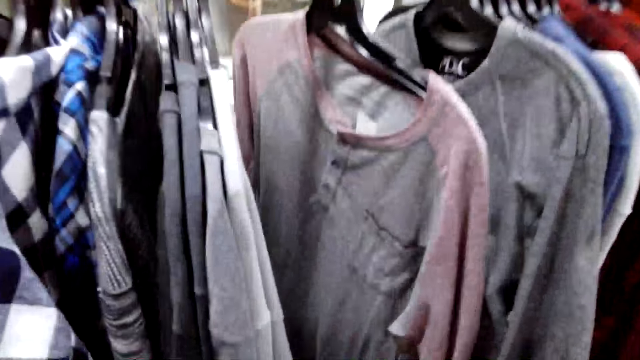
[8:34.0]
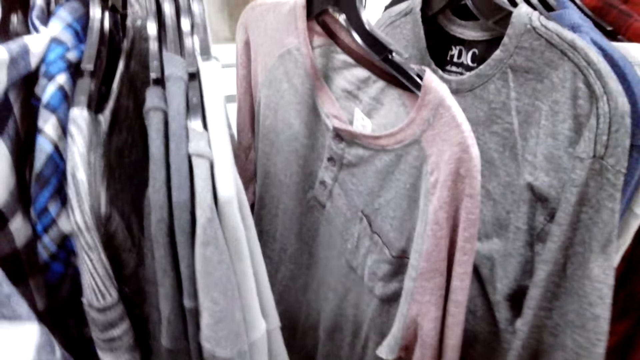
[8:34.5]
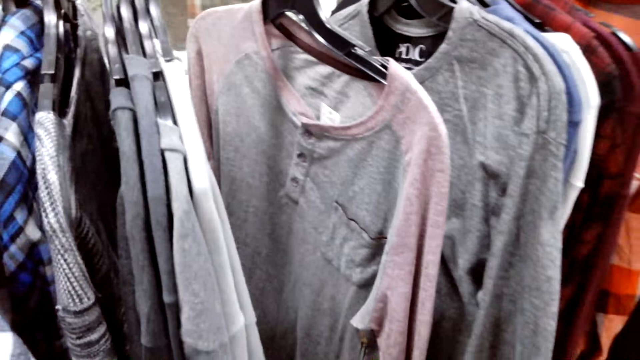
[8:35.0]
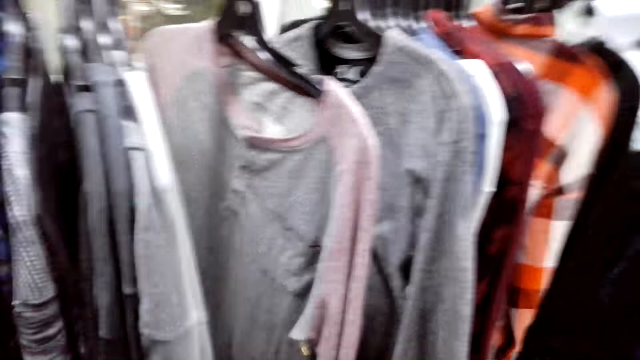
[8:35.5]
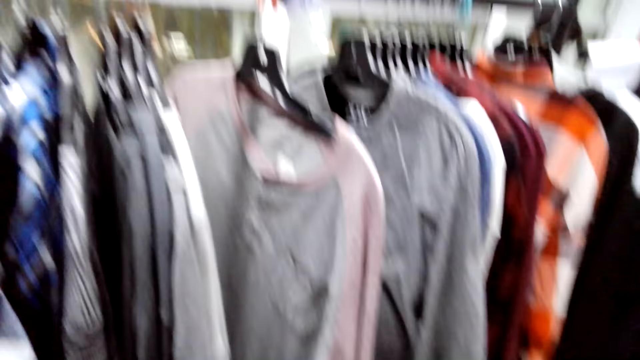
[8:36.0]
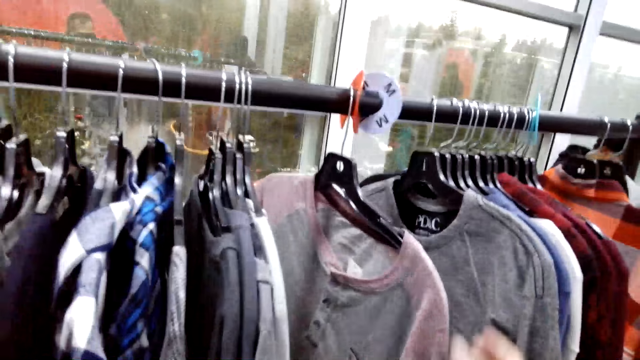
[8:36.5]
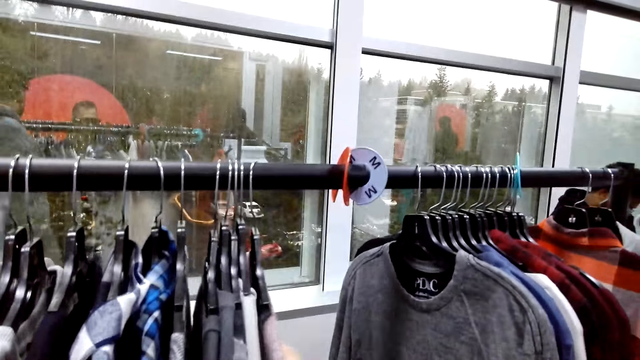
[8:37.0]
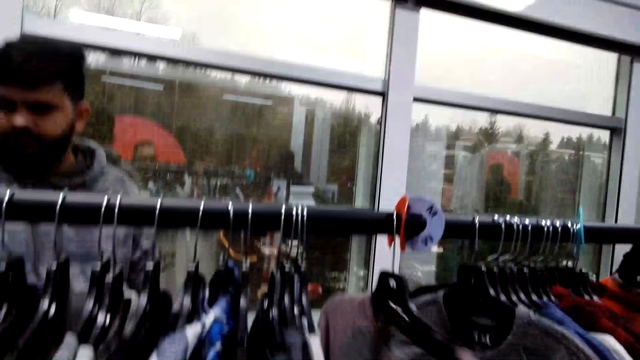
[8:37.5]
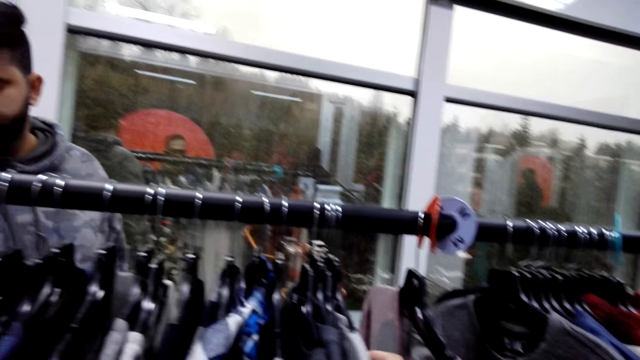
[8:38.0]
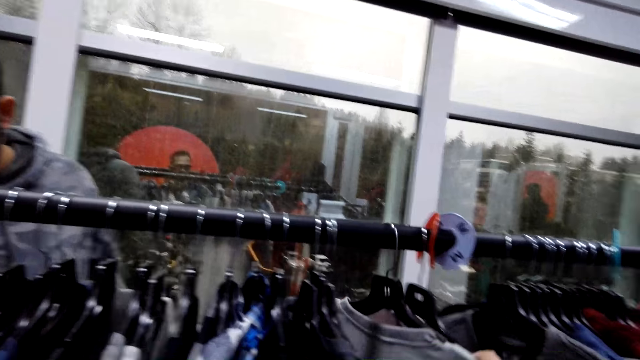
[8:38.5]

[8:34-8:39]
The camera wearer moves cloth on the hanging rod.

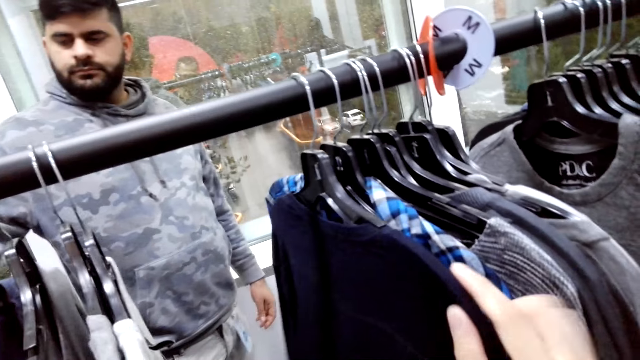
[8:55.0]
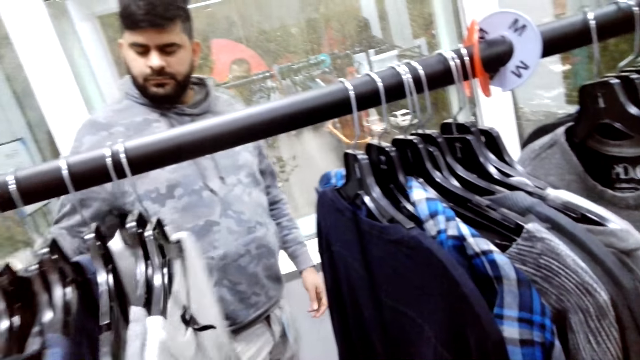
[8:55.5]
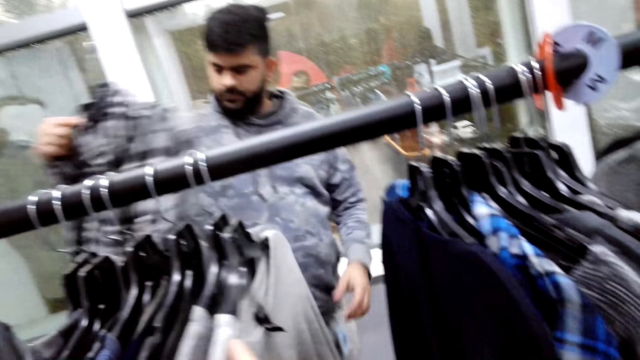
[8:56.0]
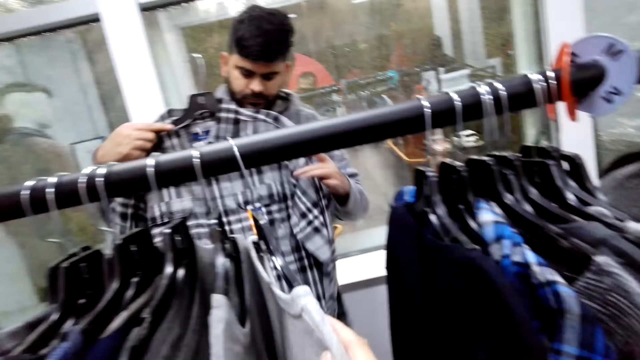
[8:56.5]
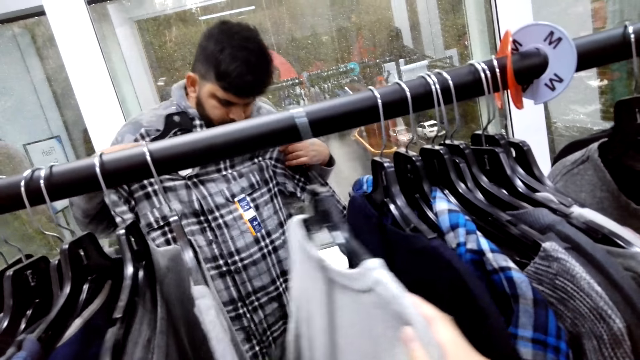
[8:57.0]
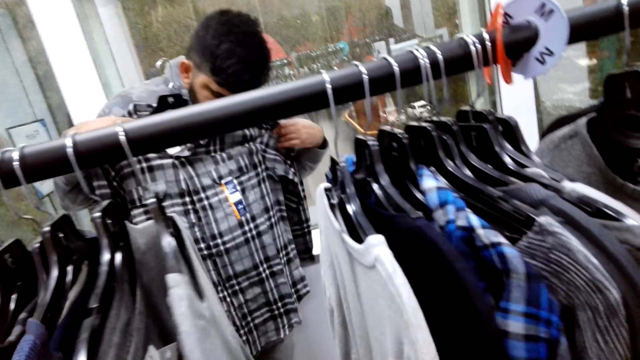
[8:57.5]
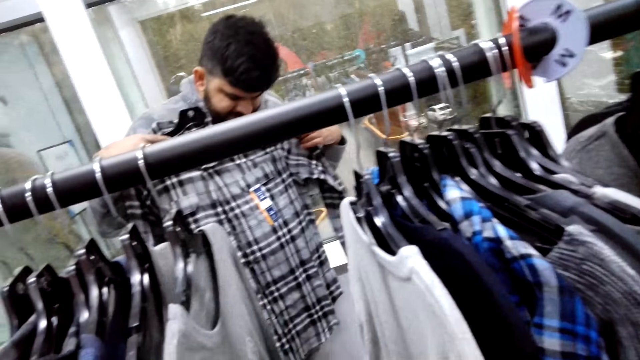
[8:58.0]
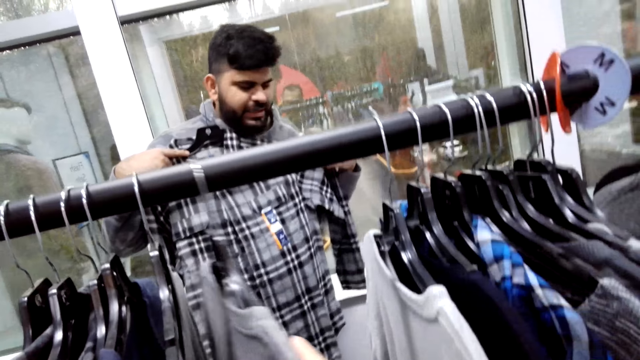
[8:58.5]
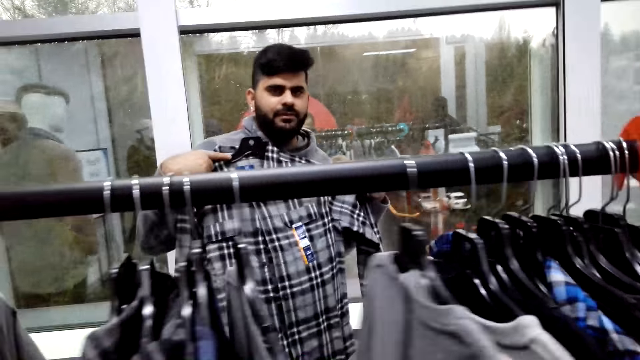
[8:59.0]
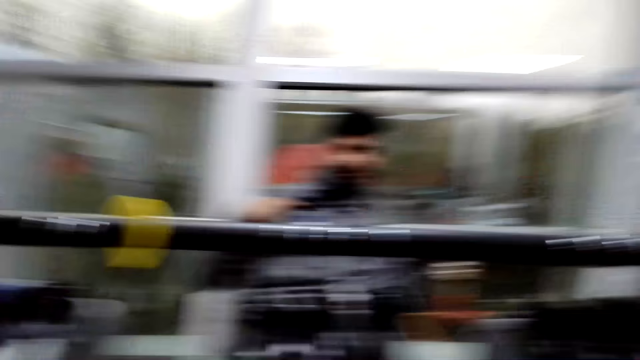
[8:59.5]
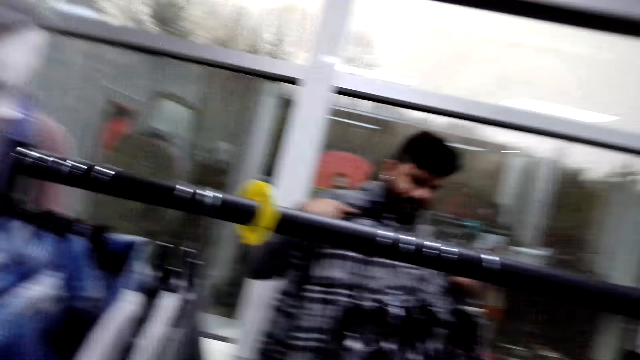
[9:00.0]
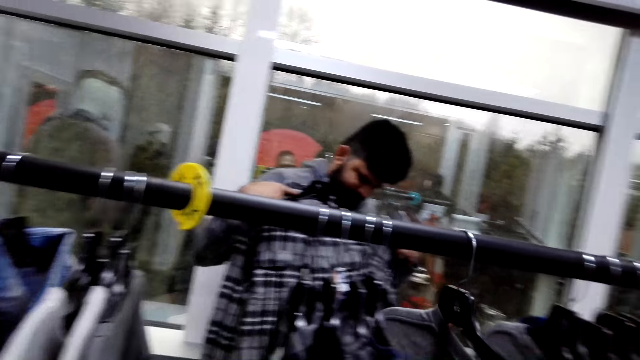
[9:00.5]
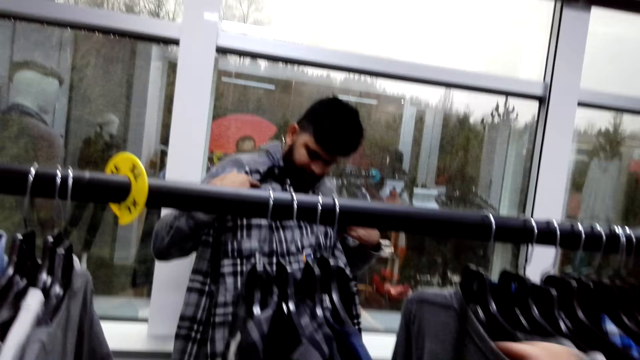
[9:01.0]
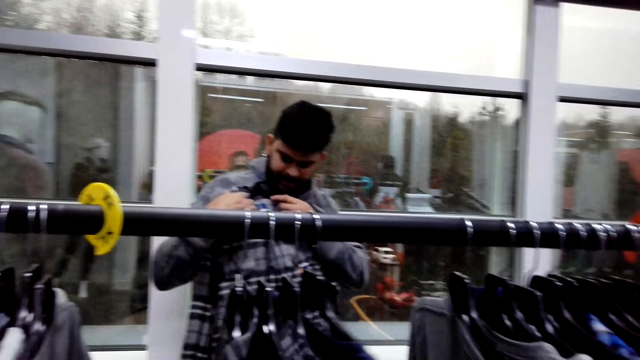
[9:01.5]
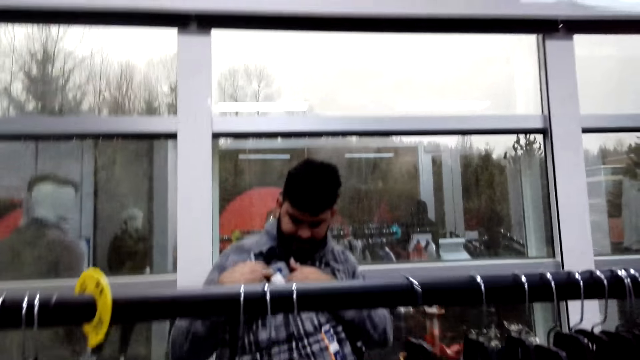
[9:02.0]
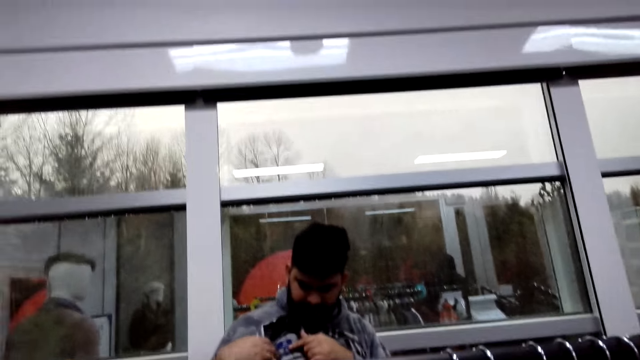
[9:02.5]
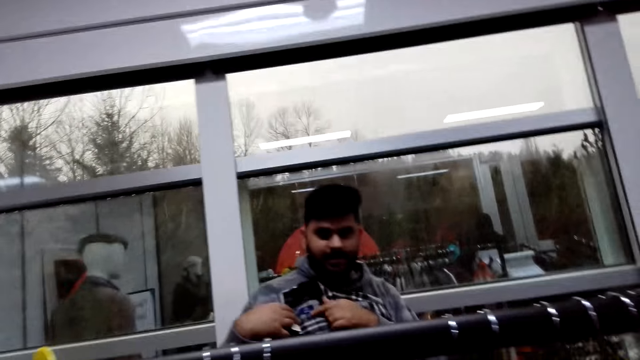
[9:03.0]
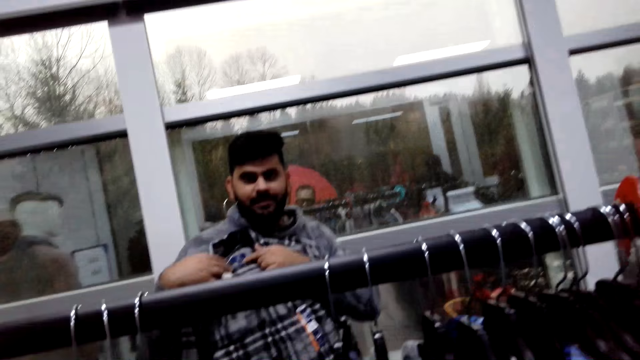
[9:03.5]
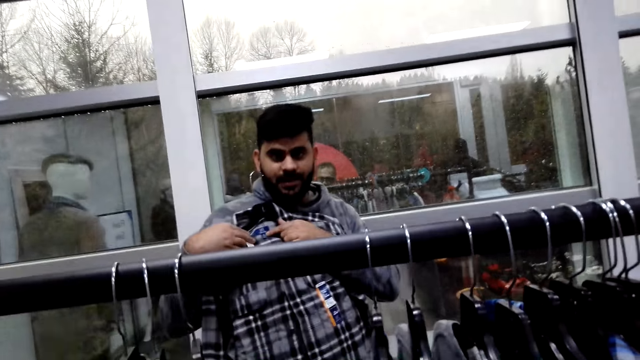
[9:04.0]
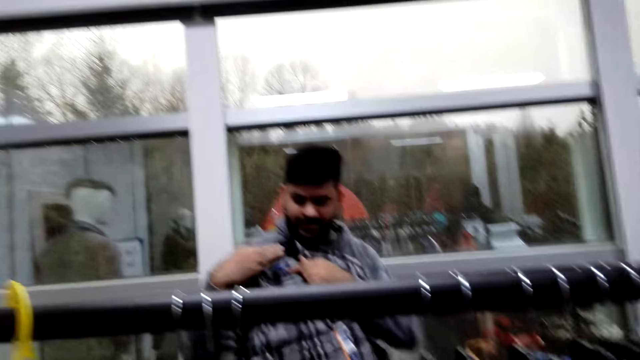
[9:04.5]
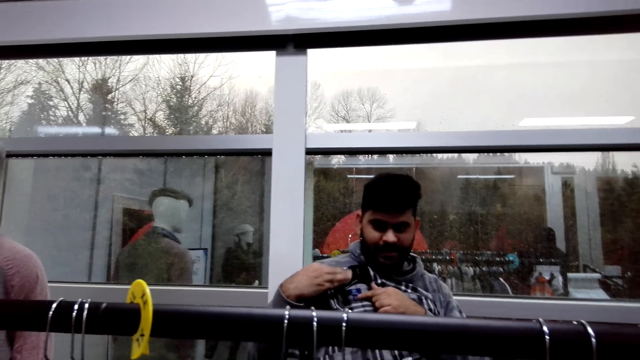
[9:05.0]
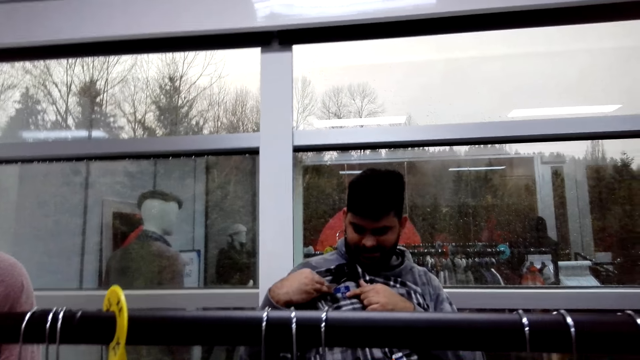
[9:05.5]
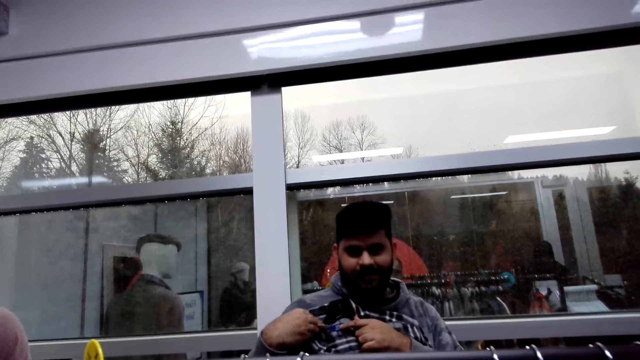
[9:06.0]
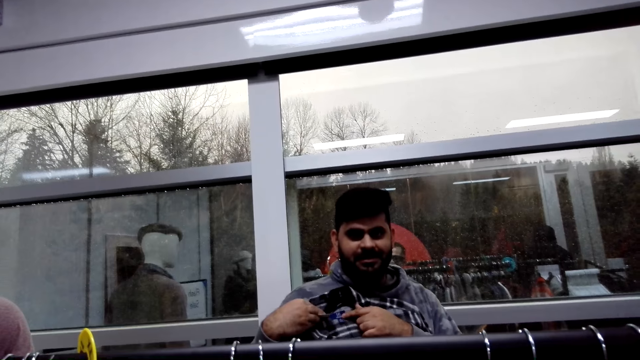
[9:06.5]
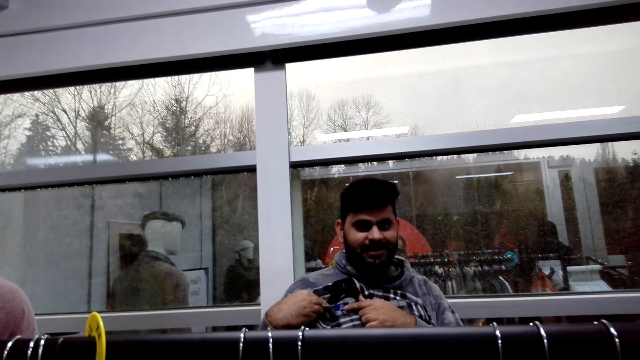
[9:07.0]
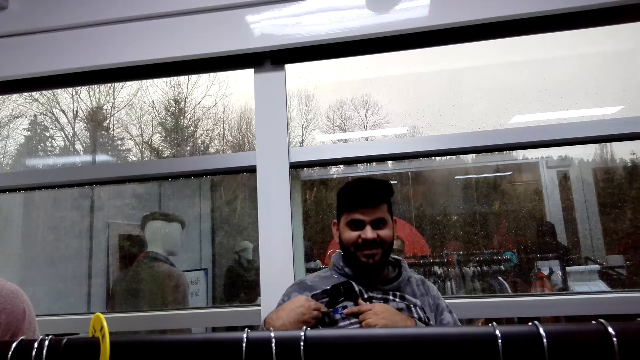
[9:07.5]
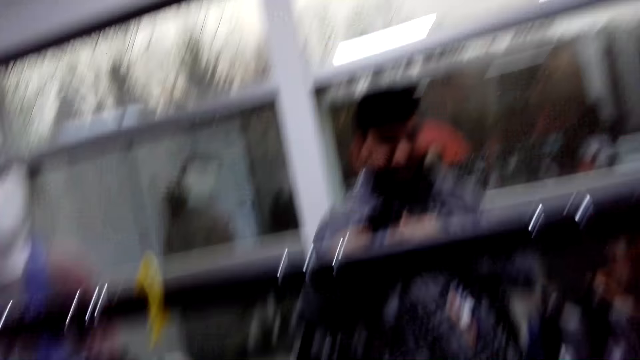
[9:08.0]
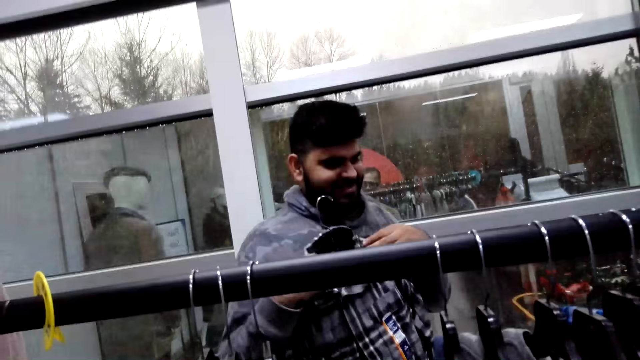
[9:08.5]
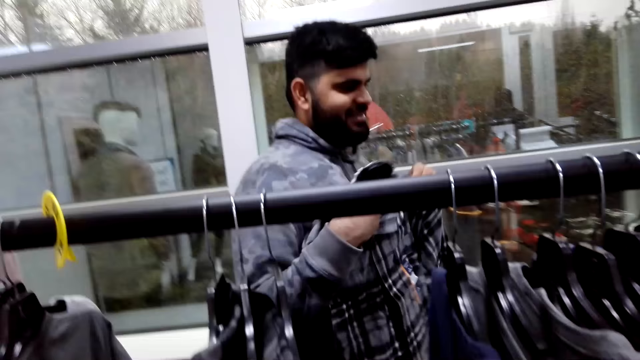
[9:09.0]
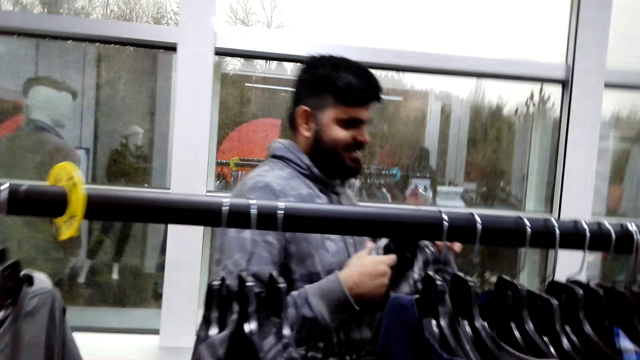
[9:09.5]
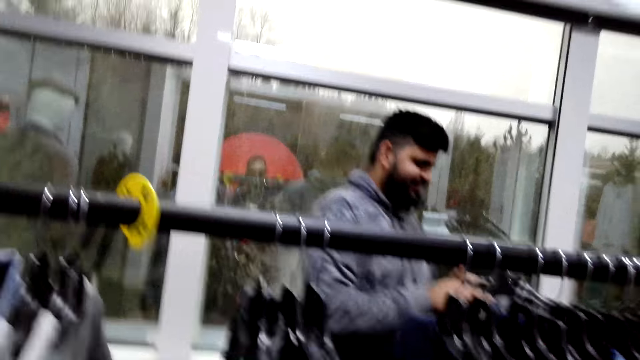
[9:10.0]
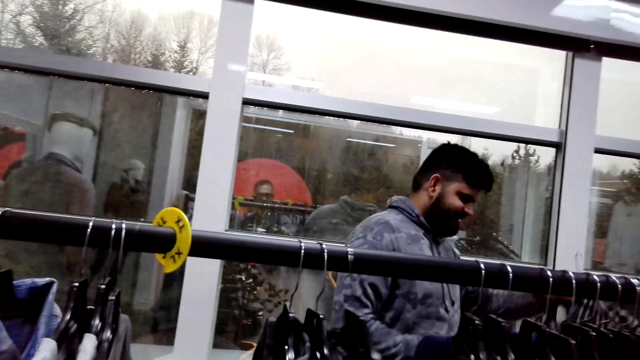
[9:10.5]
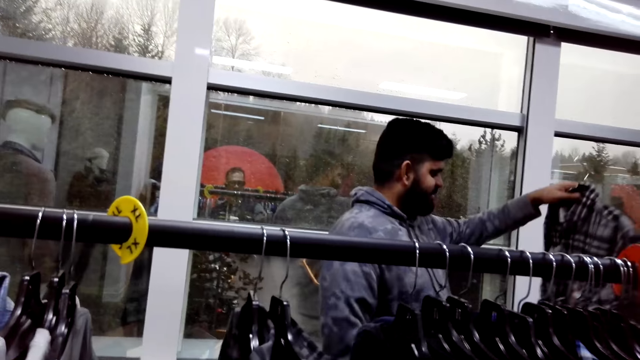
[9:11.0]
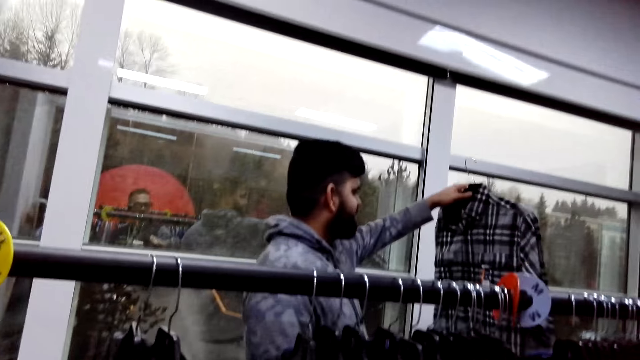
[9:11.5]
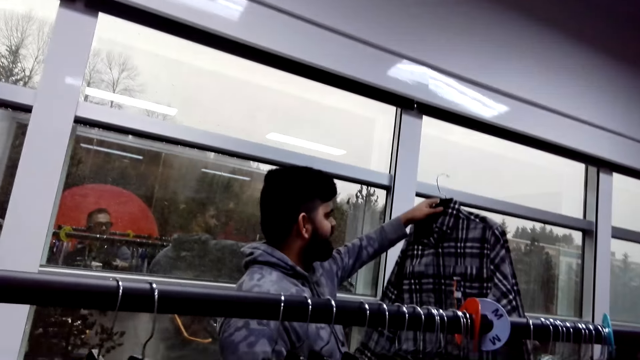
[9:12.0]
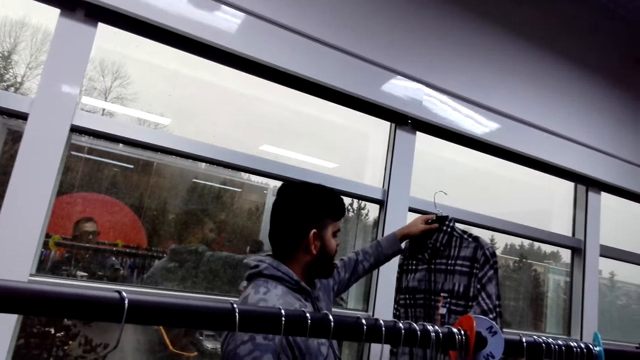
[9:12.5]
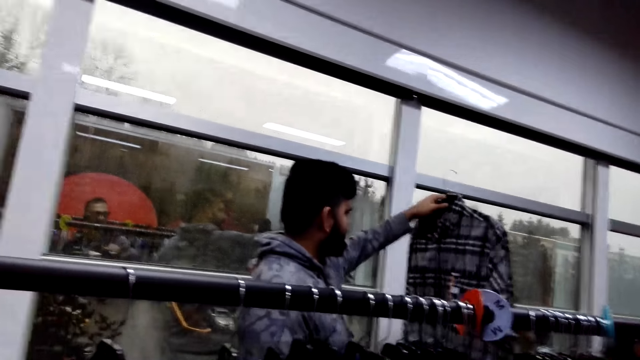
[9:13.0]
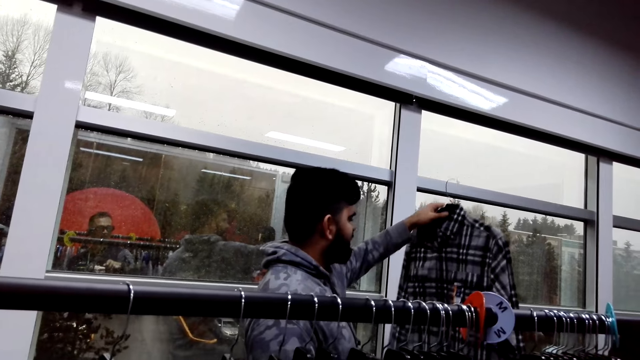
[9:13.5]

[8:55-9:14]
A man picks a shirt on the hanging line. The man places the shirt on his chest. The man holds the shirt against the chest. The man lifts the shirt.
